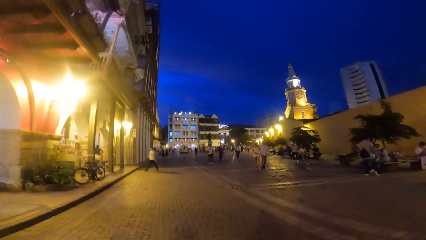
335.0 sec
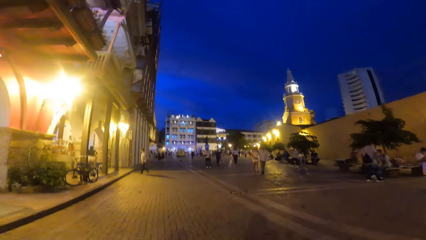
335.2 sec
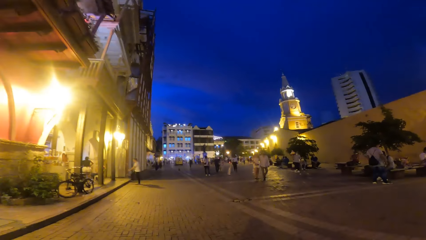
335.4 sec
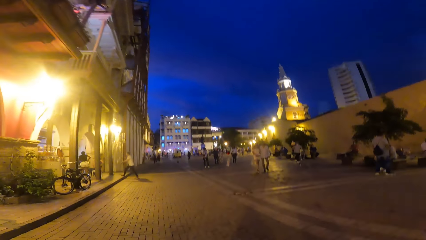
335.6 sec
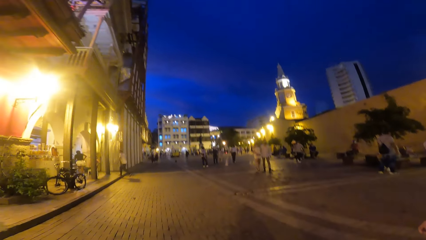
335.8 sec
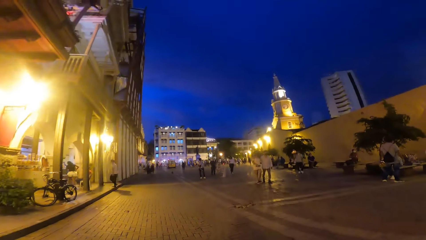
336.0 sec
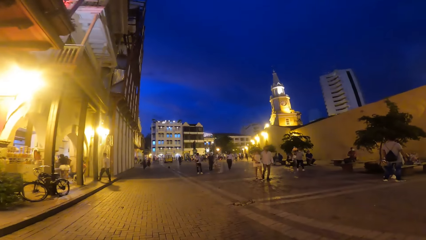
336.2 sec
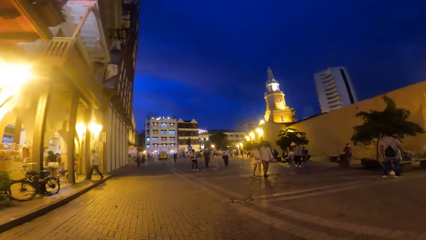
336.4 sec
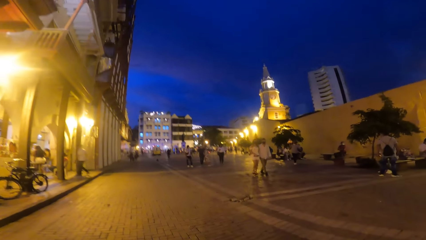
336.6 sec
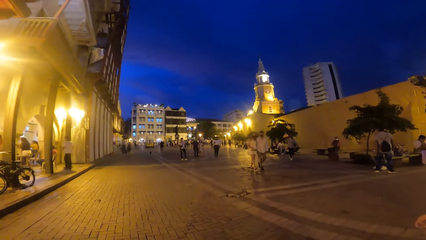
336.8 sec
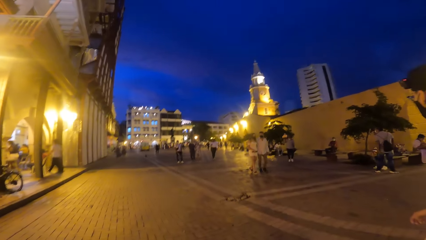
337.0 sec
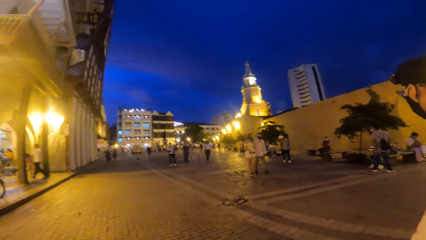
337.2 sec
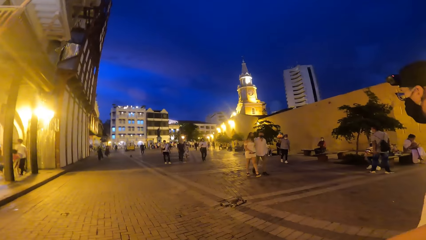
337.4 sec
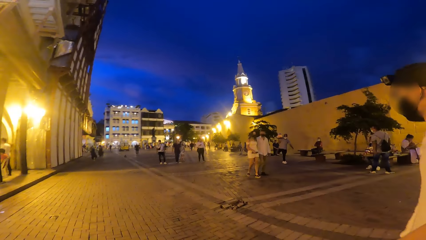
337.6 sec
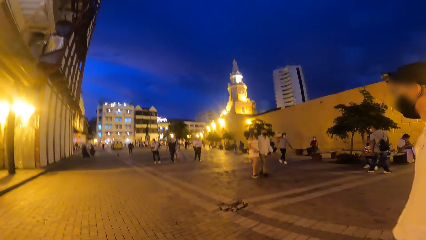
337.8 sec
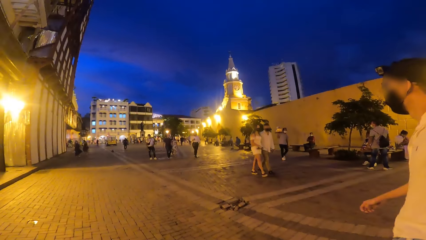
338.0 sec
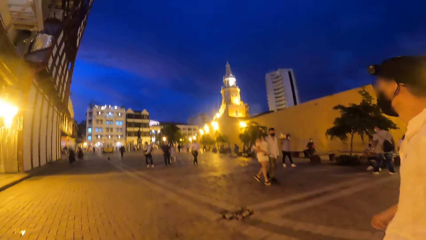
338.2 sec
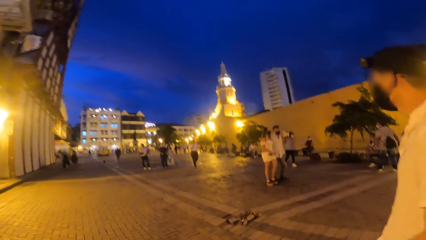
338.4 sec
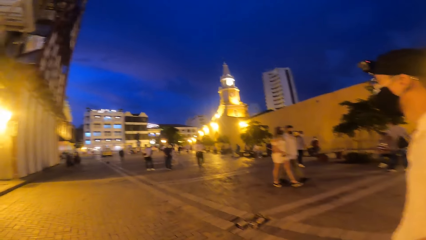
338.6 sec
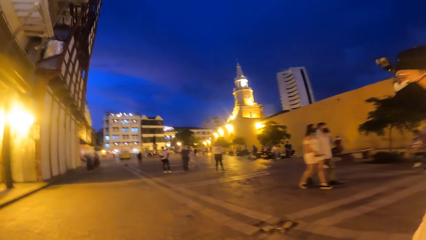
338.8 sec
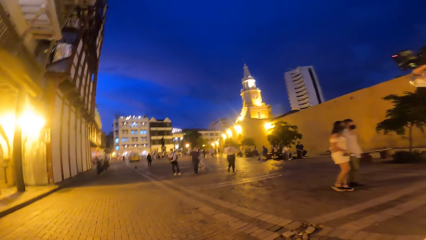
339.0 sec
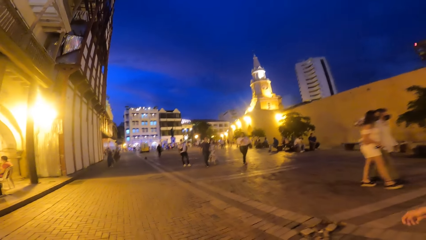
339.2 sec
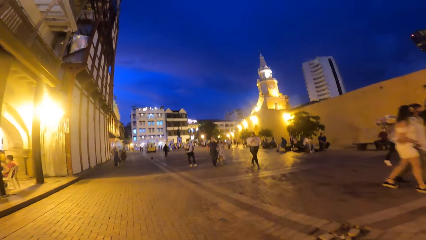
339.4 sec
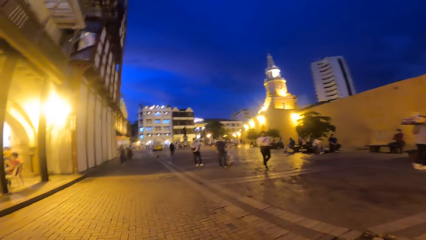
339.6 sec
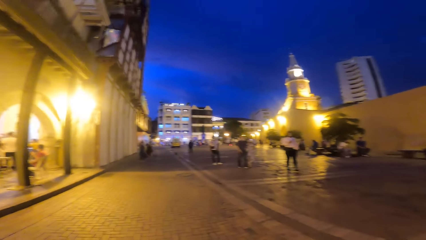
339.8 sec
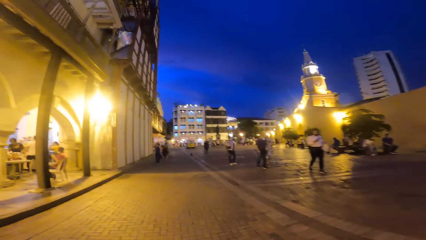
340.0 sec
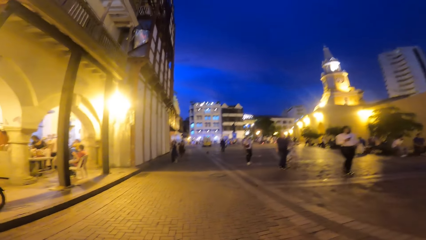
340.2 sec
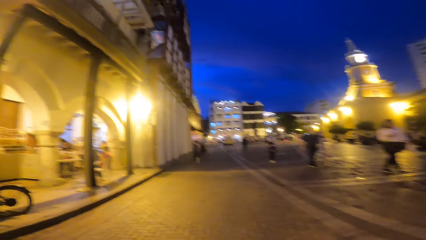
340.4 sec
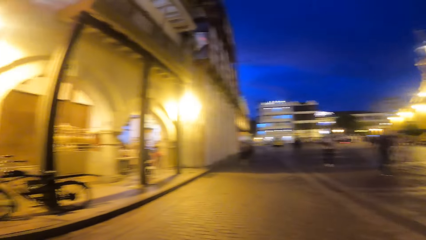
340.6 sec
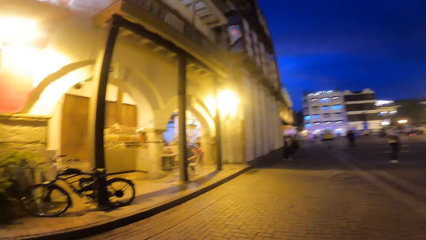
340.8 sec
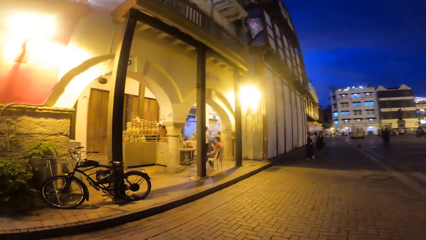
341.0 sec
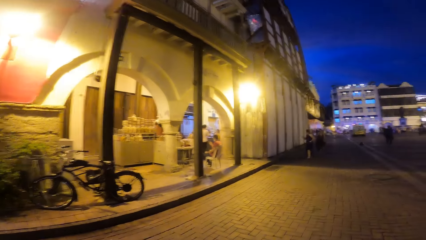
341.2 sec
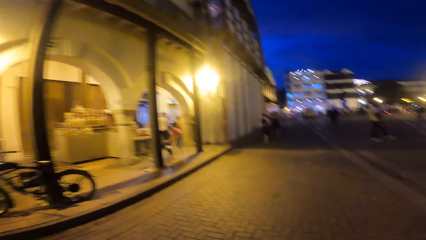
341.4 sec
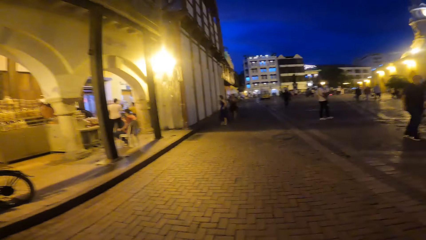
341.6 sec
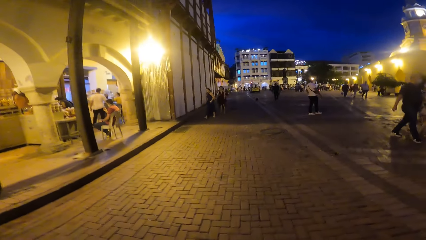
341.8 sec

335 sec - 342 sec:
The man walks on the road.

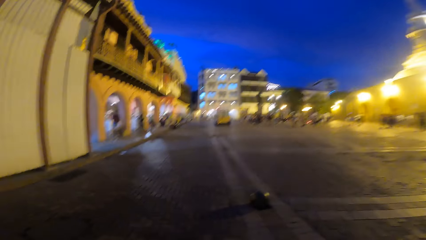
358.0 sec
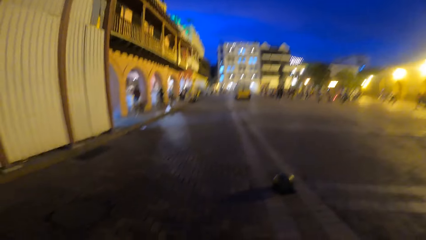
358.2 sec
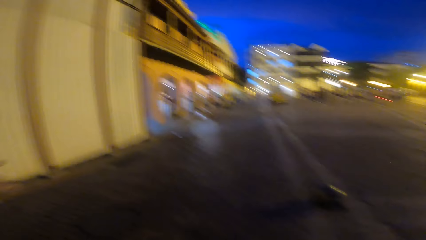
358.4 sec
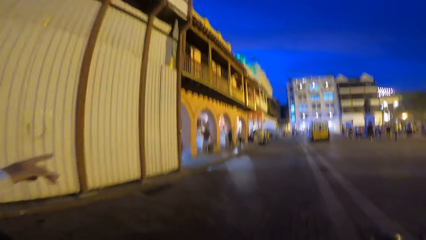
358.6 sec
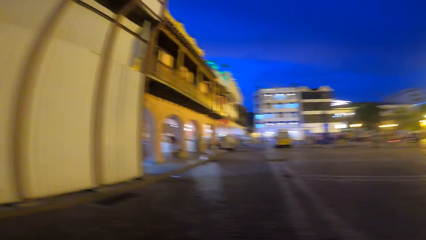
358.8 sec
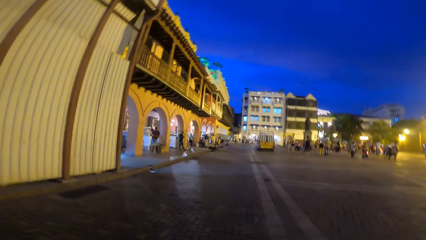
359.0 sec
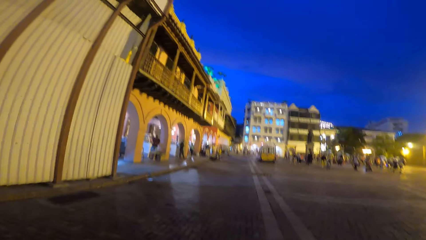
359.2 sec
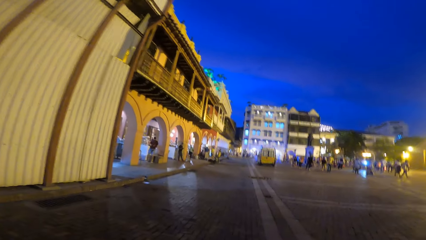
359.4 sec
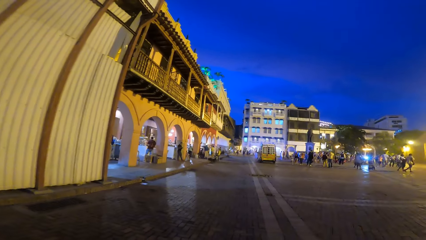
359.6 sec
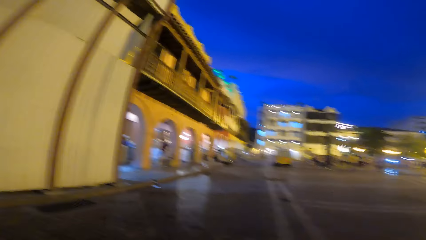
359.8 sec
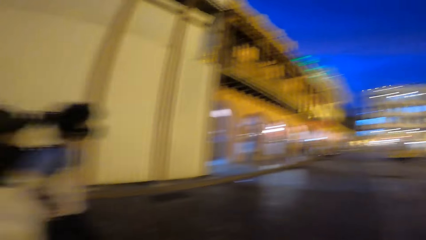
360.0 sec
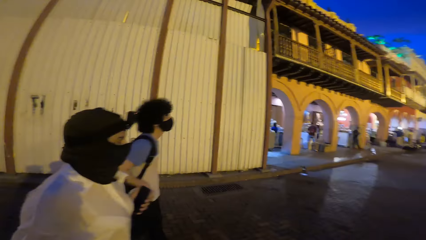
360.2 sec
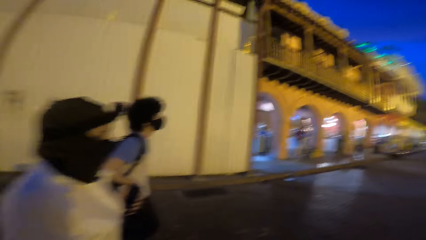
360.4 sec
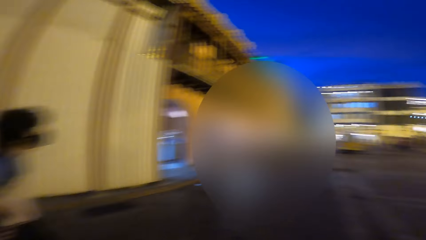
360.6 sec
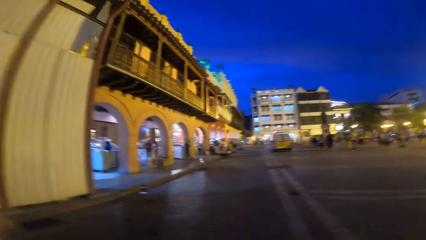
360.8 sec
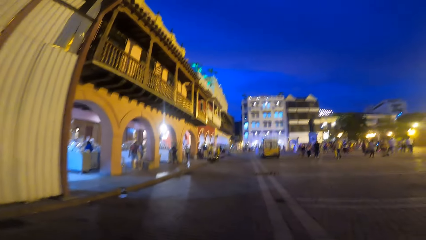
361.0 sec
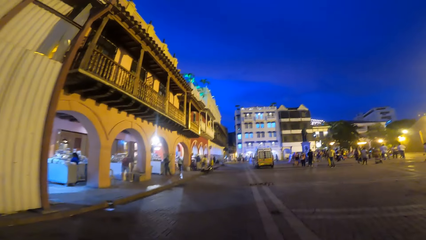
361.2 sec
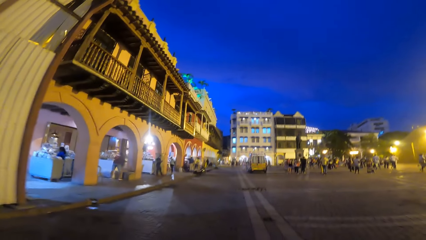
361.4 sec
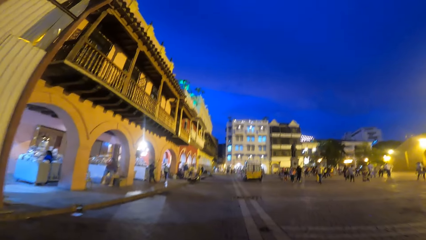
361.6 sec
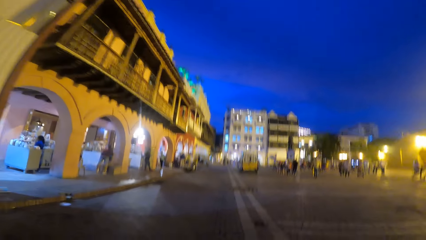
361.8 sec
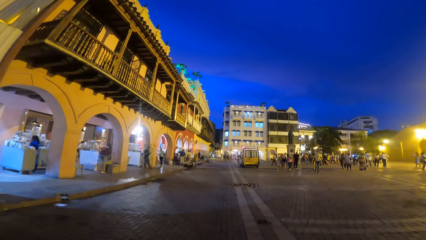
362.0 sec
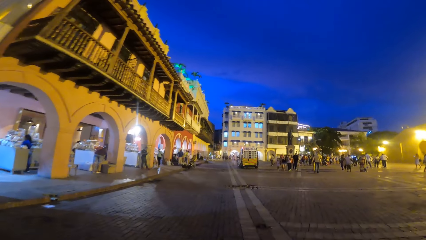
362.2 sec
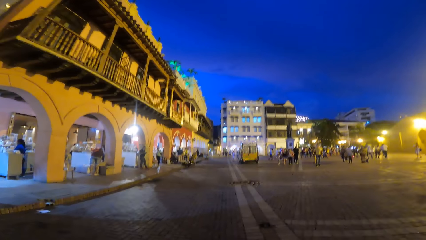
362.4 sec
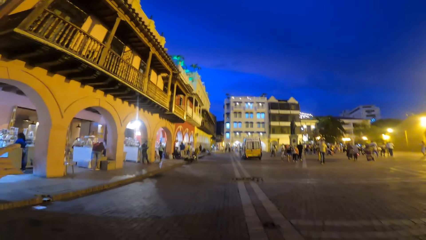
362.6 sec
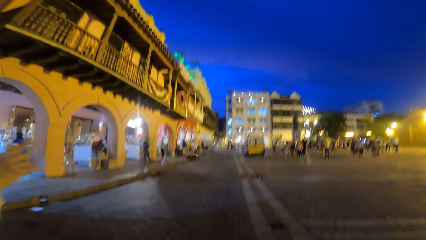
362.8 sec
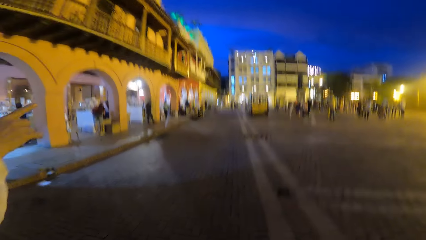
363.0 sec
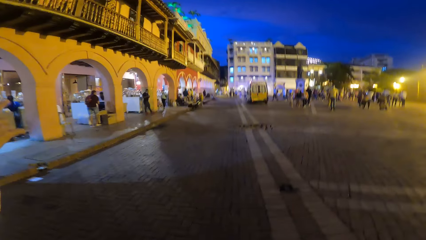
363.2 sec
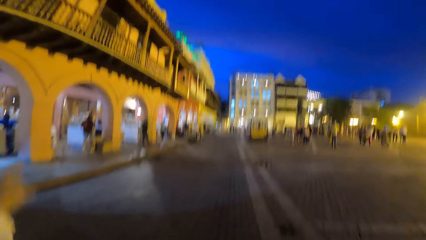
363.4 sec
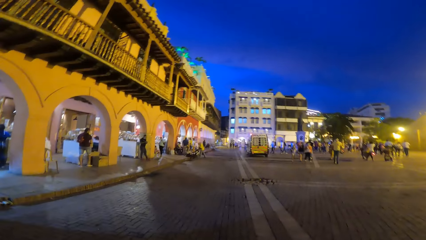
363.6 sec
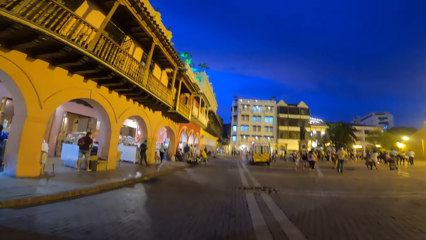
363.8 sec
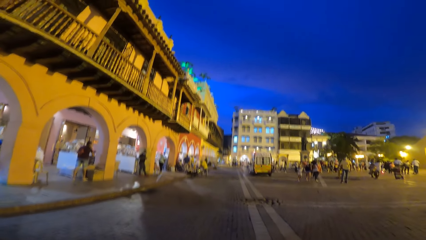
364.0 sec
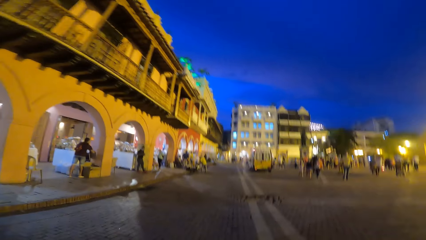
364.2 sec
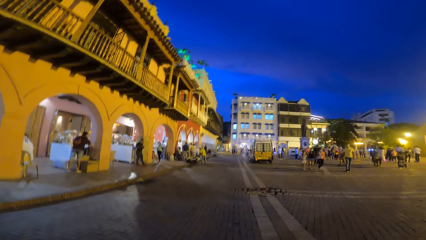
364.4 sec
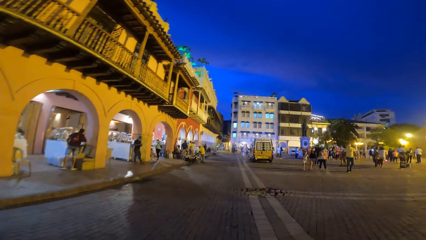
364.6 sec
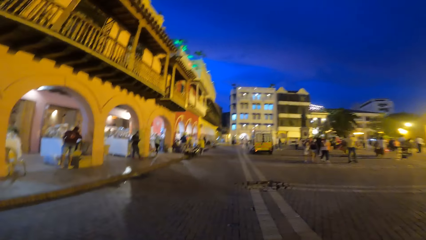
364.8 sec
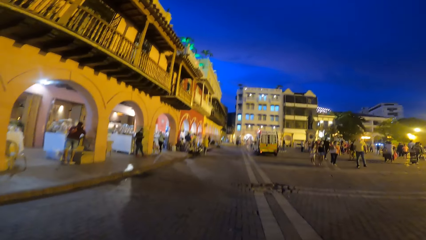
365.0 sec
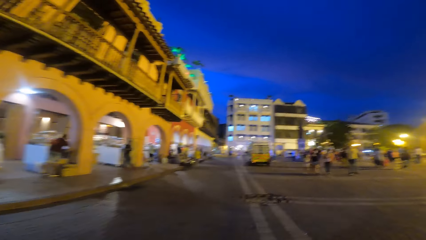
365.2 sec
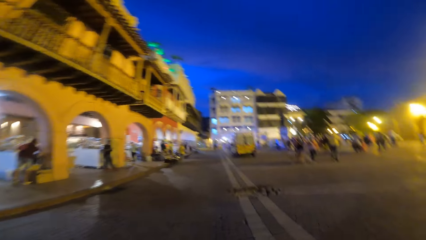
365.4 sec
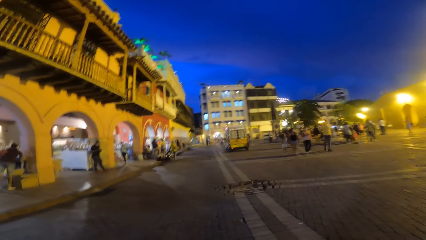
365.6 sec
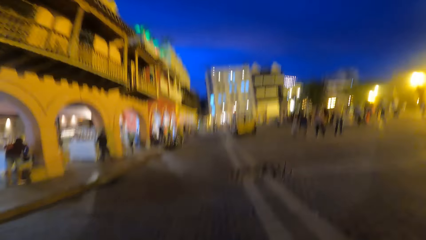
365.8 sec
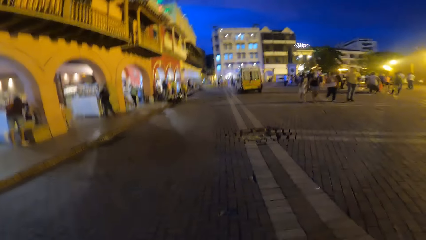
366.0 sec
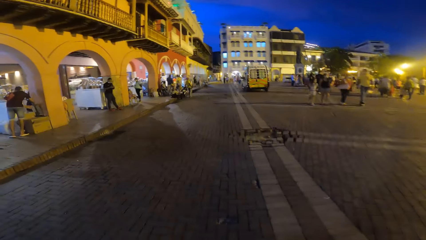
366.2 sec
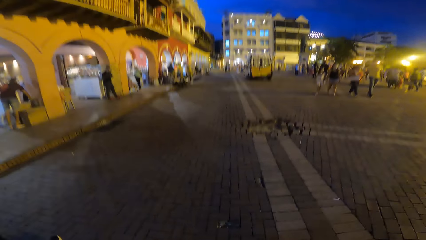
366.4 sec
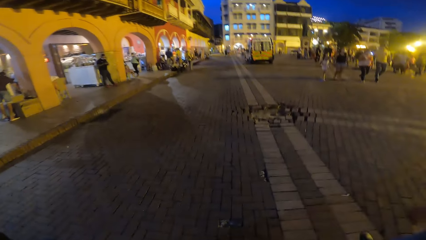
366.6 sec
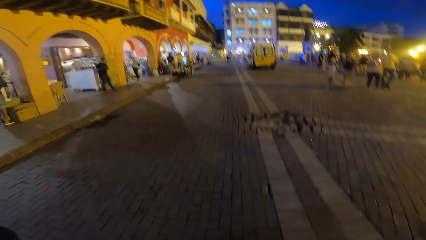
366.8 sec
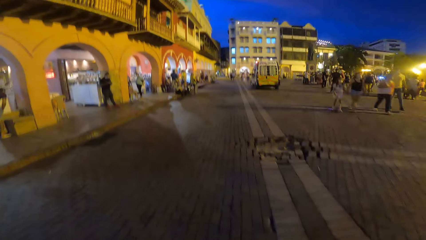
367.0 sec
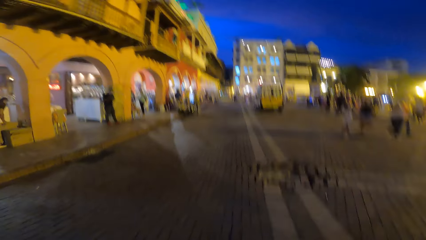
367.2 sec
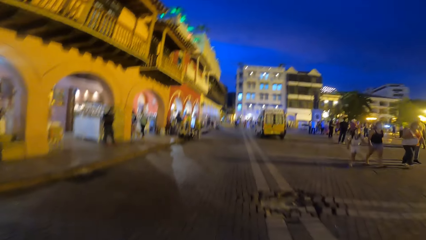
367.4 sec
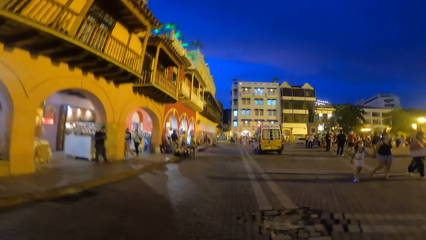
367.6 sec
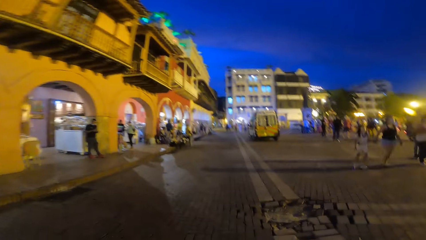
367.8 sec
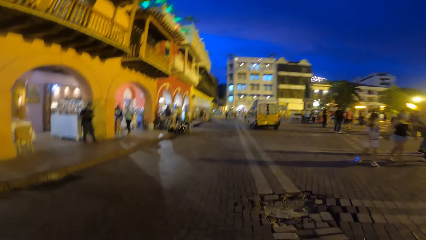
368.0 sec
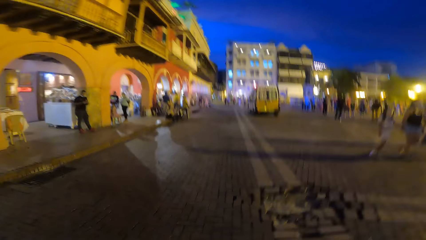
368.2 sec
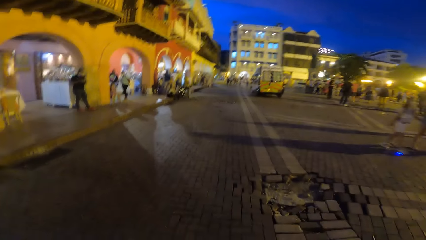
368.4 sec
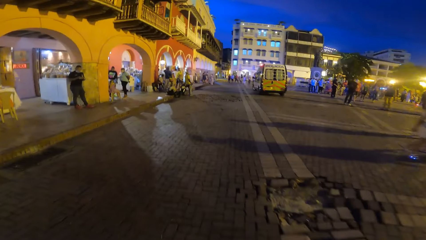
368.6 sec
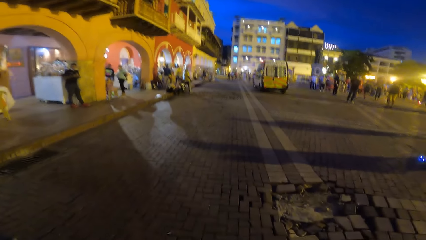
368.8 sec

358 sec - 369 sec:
The woman walks on the road. The man walks on the road.
